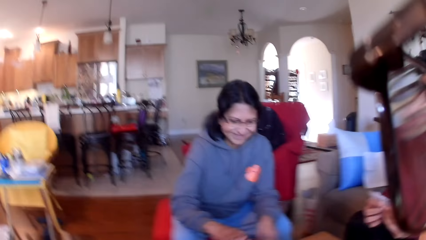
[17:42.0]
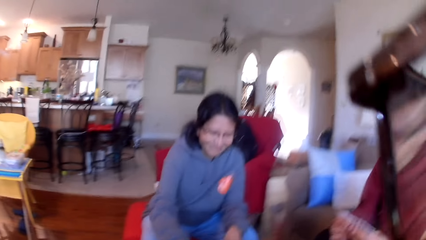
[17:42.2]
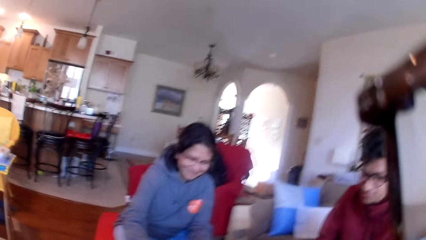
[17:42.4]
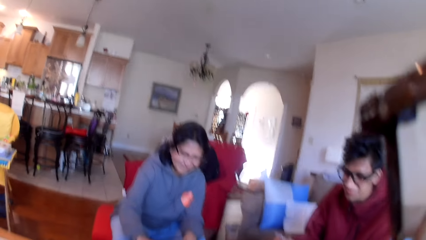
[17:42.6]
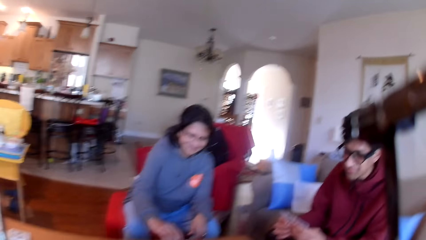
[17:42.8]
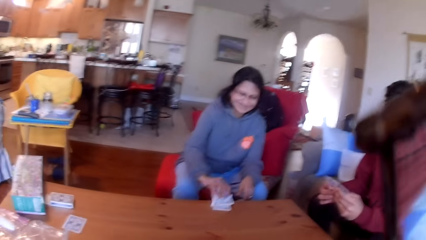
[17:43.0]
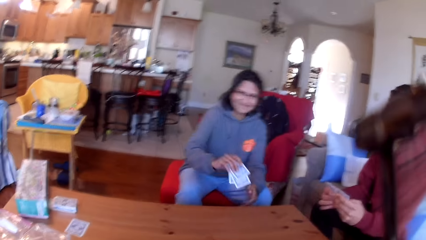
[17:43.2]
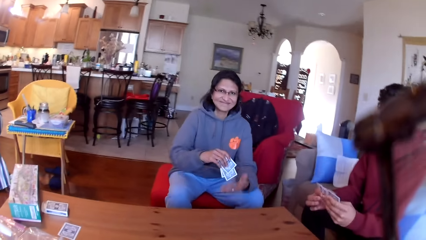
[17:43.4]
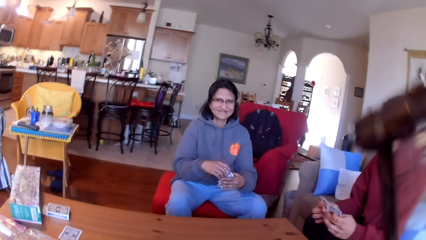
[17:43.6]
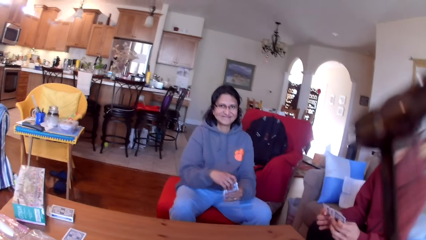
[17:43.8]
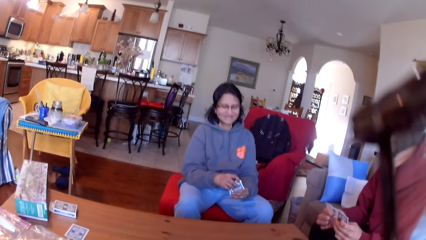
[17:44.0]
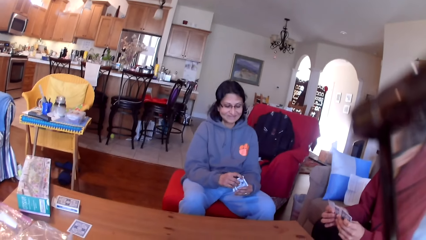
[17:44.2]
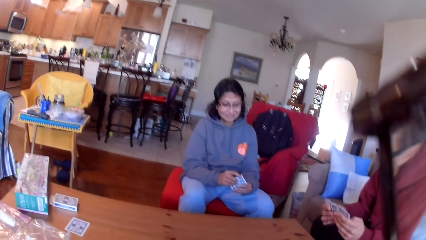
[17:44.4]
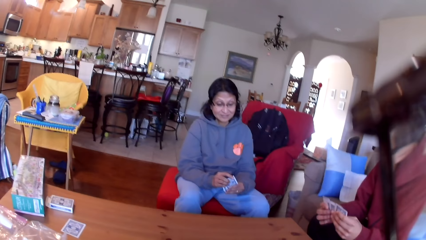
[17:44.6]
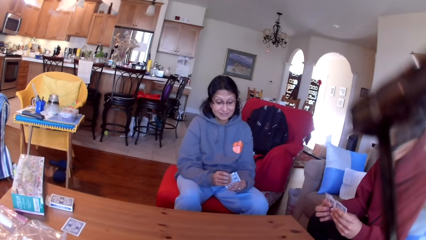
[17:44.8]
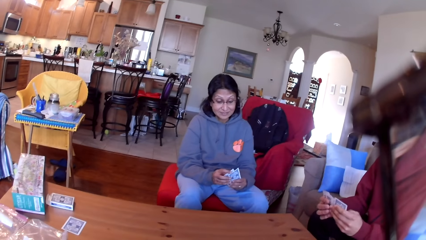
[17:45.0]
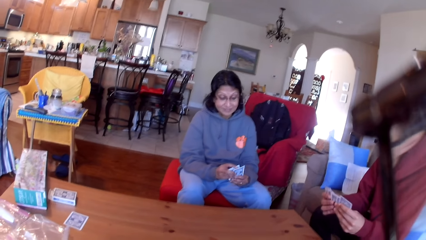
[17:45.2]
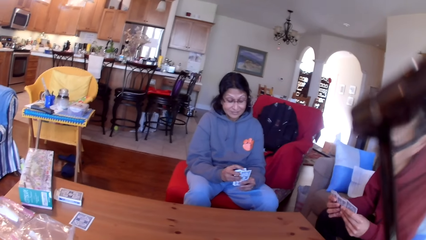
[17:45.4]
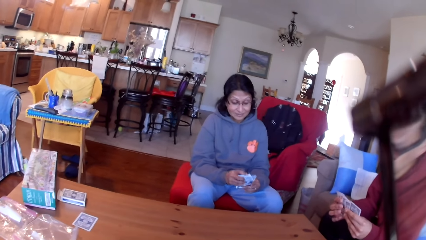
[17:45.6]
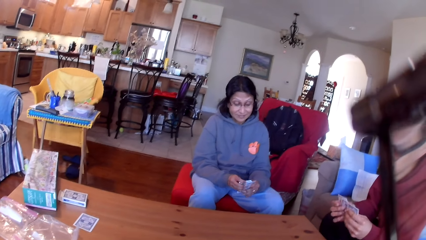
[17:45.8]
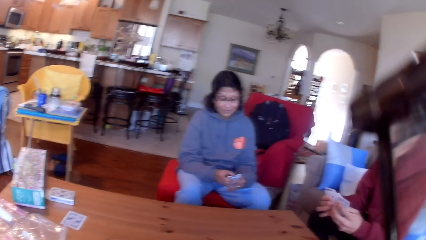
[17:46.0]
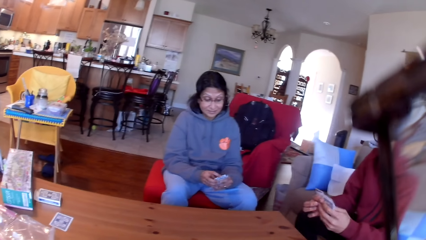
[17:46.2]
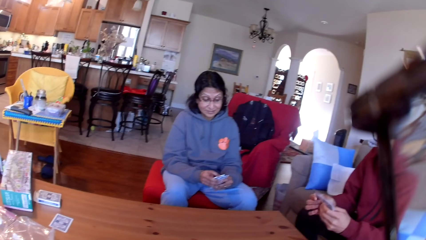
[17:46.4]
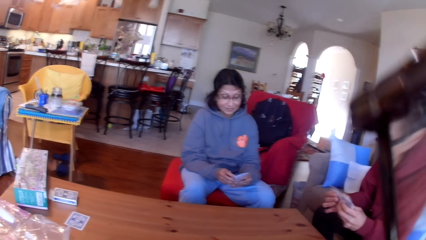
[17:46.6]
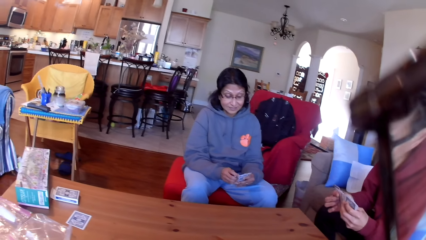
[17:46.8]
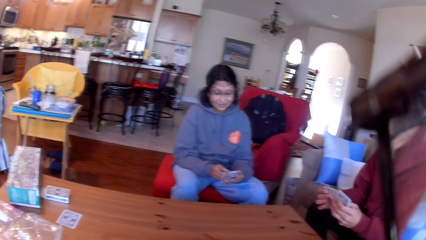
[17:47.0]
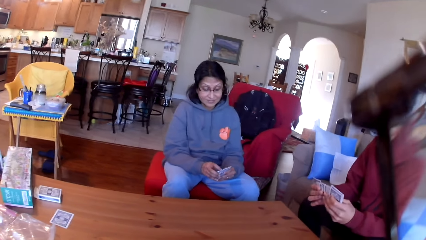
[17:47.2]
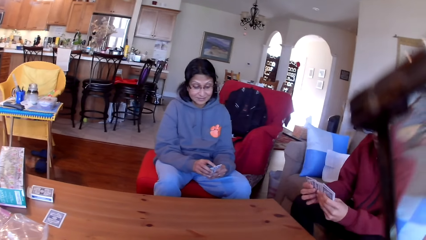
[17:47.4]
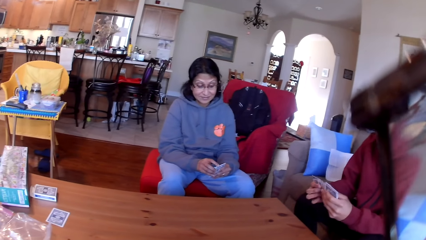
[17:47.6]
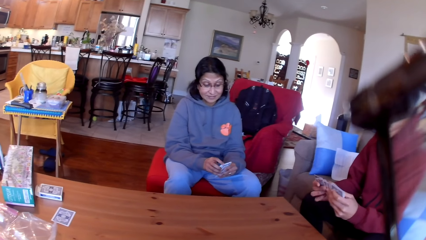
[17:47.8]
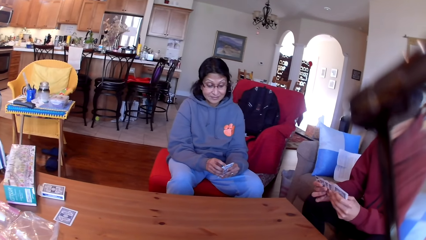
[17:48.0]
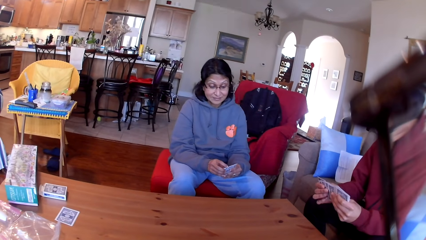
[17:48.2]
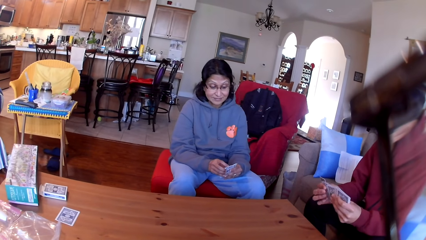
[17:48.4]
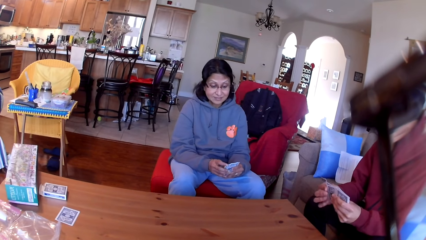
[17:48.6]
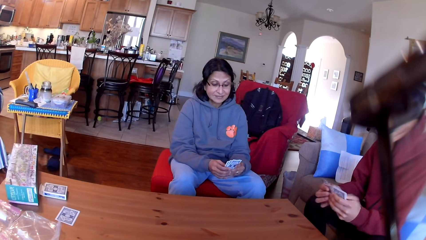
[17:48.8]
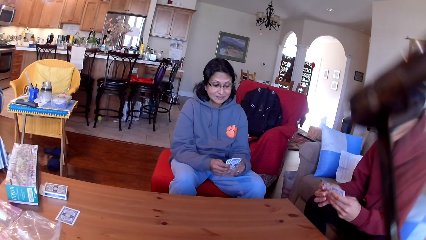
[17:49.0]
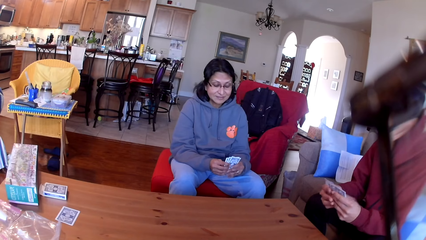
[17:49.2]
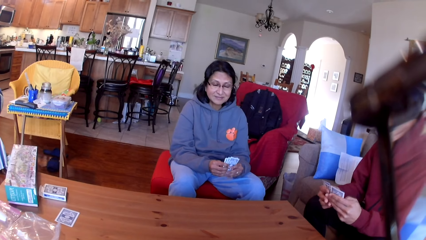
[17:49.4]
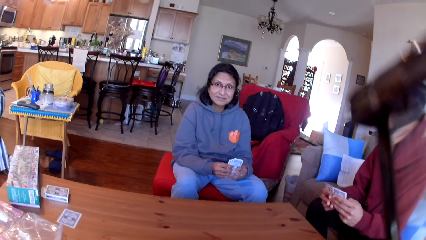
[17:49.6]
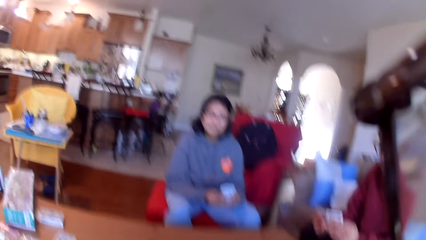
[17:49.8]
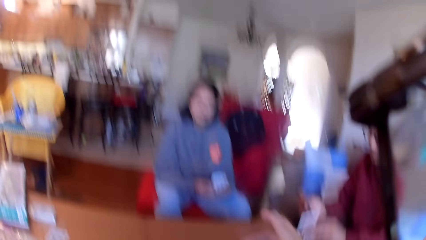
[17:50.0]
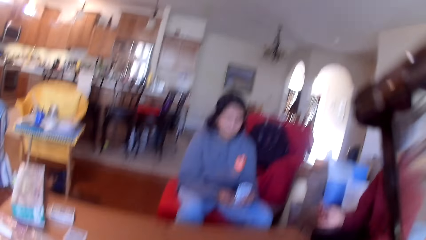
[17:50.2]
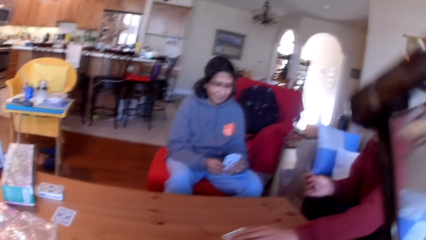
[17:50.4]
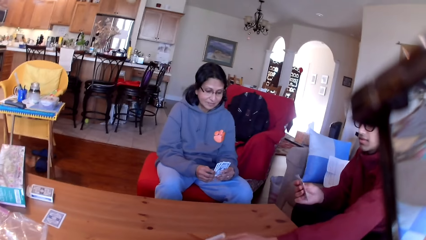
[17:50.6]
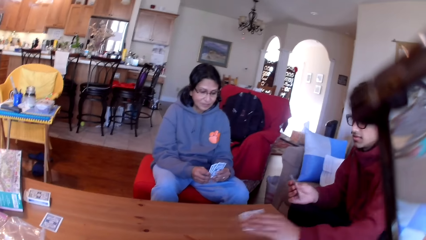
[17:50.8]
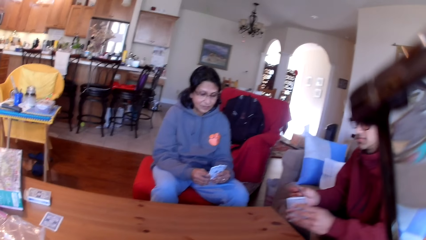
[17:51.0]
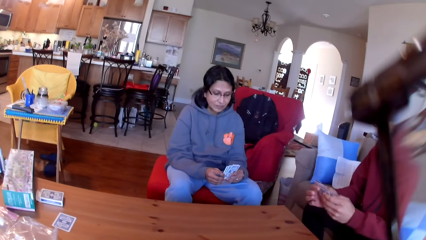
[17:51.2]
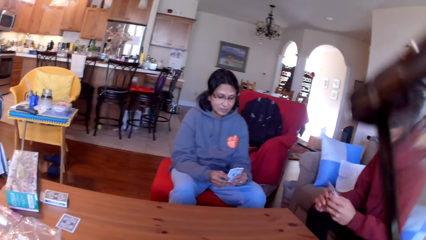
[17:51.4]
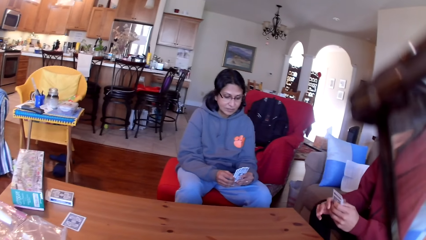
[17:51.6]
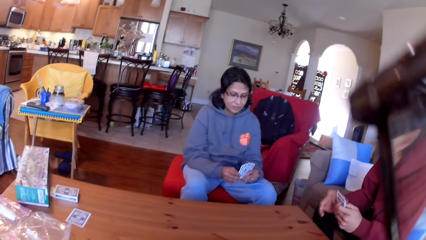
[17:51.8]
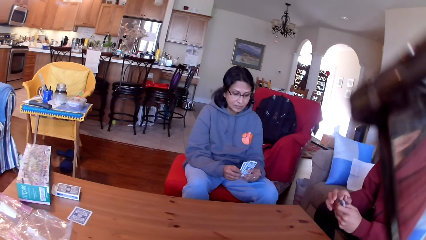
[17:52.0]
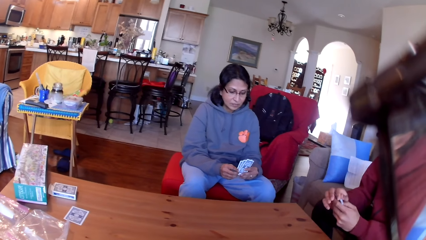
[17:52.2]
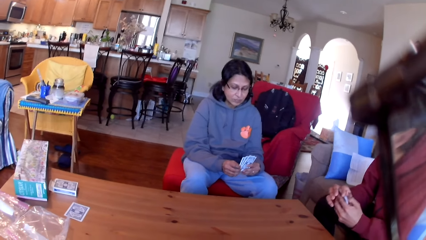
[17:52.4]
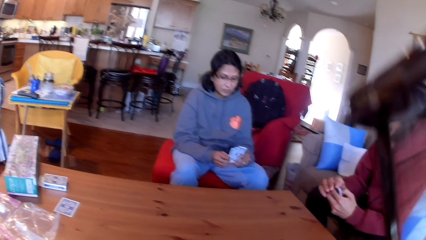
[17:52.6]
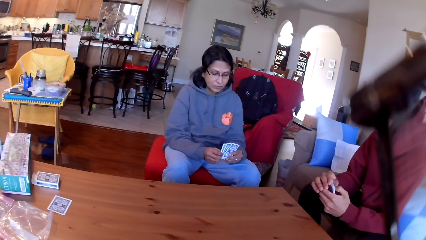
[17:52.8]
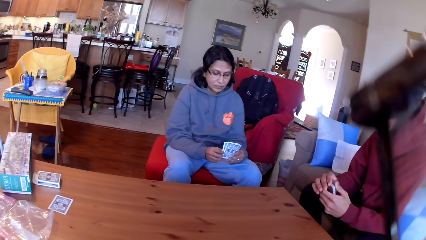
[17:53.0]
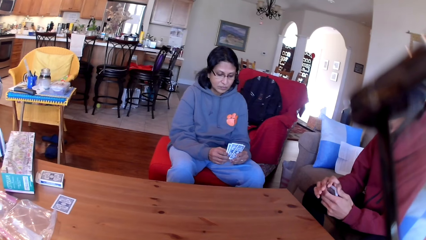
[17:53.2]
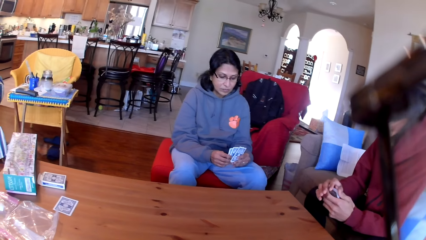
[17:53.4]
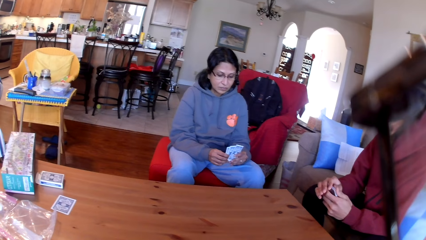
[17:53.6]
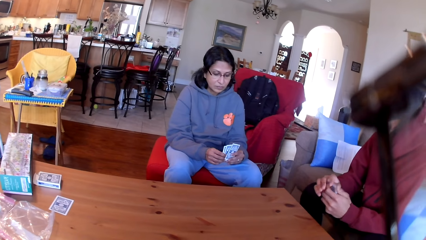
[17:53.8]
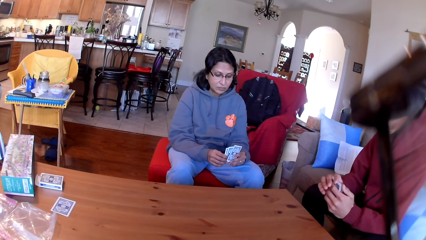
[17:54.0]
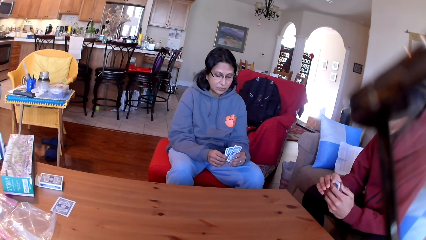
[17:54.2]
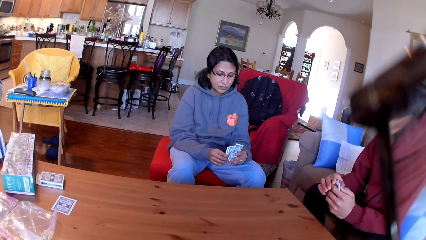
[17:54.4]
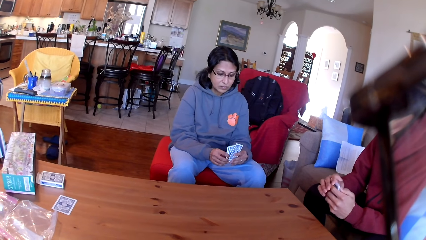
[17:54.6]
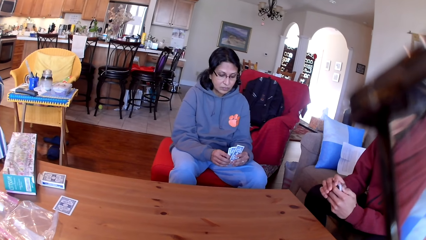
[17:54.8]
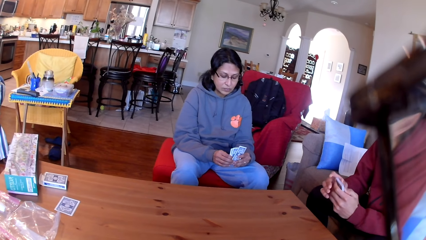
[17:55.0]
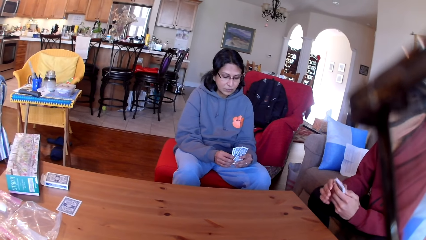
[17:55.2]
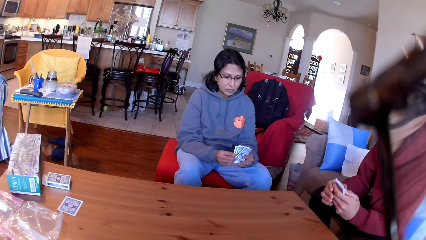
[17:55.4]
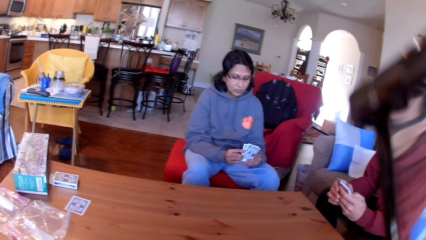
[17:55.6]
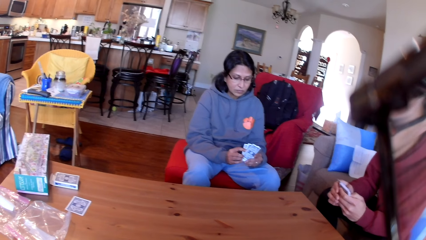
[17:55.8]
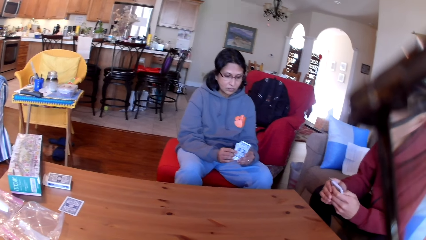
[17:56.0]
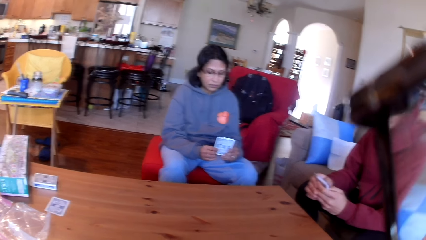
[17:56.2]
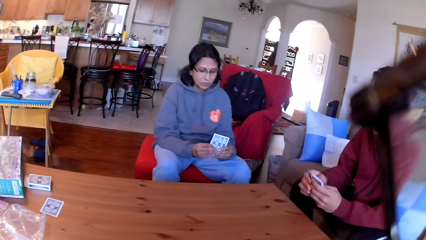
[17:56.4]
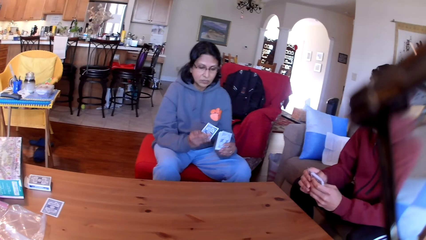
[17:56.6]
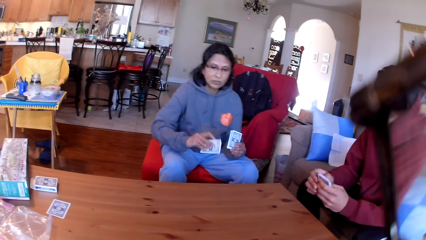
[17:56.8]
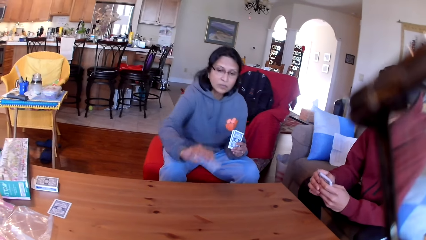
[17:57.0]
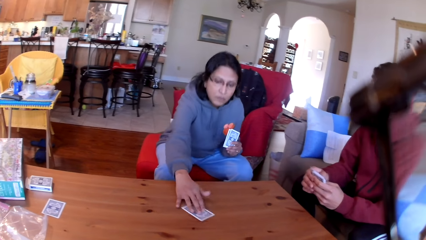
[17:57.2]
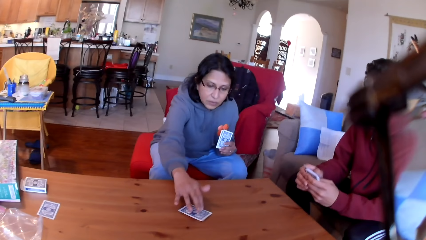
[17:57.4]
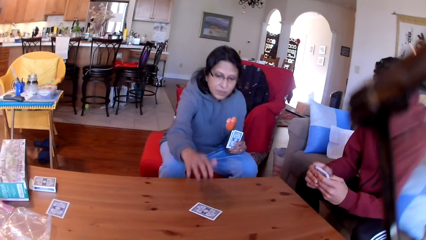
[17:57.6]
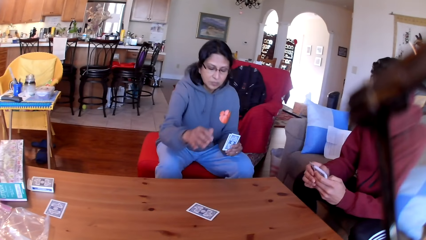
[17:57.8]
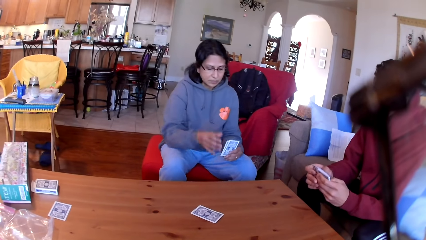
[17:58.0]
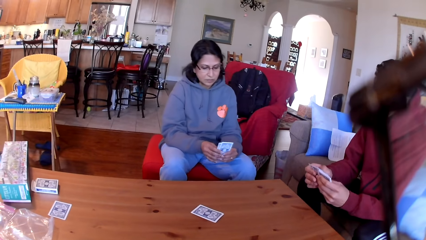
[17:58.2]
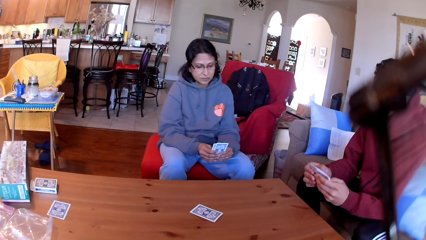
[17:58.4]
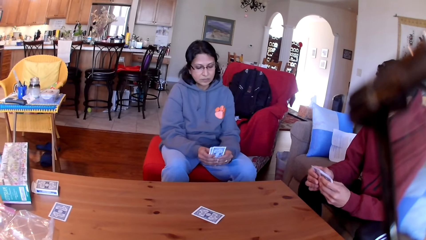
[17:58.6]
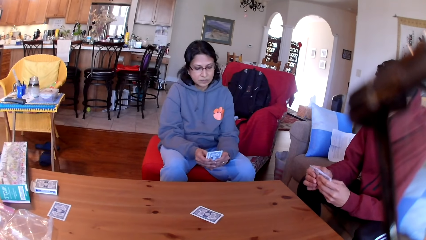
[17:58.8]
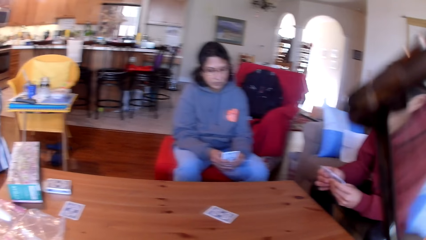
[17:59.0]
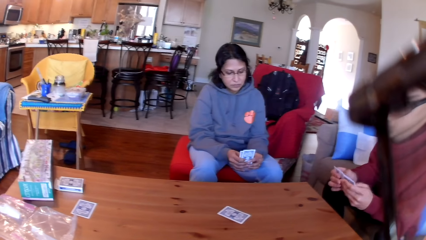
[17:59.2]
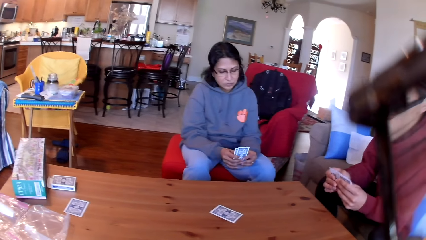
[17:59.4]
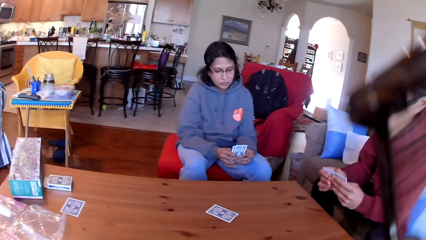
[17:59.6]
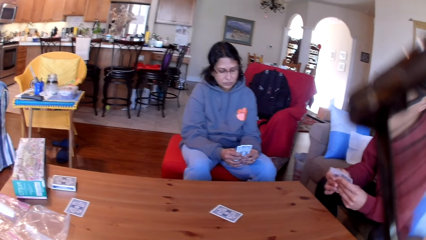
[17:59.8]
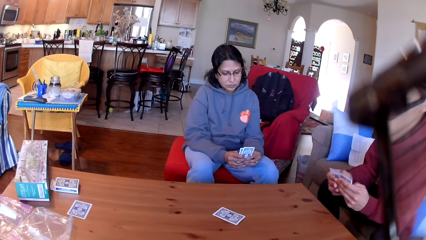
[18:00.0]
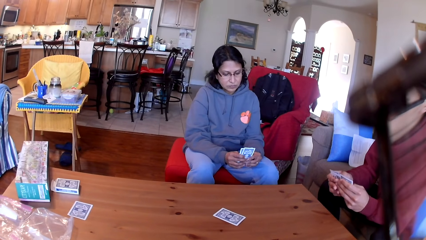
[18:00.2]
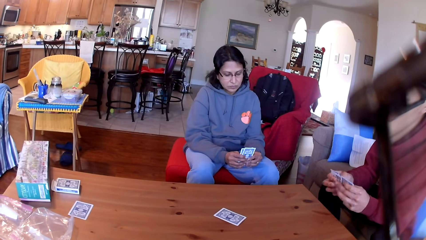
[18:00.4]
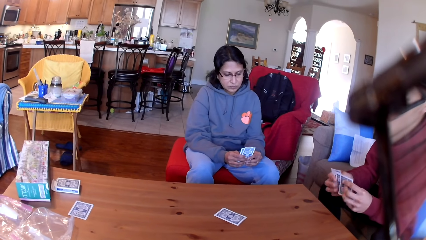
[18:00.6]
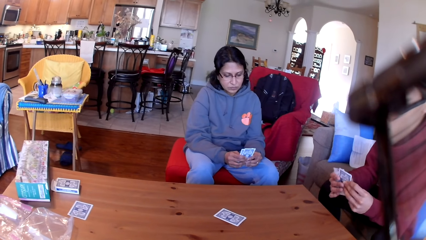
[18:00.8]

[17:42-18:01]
A woman picks up the cards from the table. A man moves the cards in his hands. The man picks up the cards from the table. The woman stares at the cards in her hands. The woman places a card on the table. The man moves the cards in his hands.
